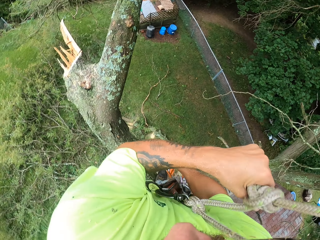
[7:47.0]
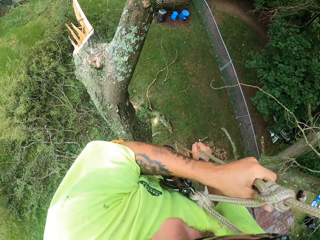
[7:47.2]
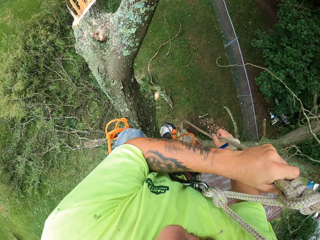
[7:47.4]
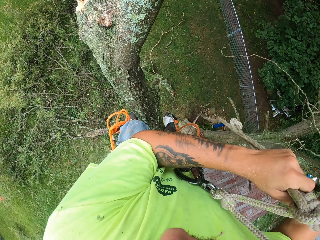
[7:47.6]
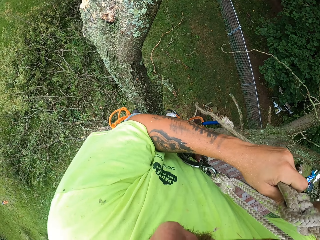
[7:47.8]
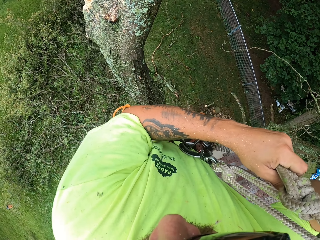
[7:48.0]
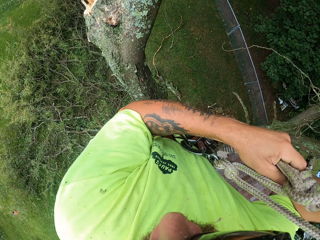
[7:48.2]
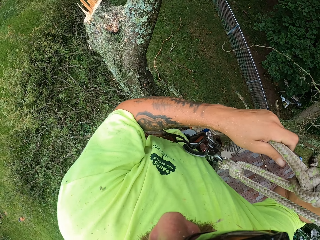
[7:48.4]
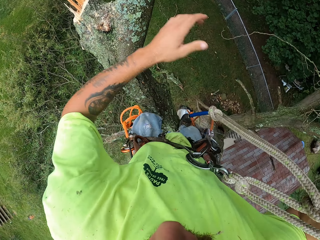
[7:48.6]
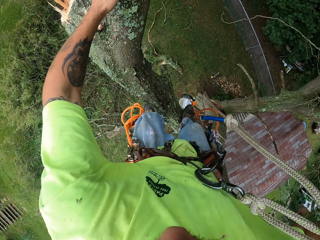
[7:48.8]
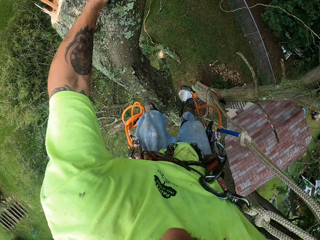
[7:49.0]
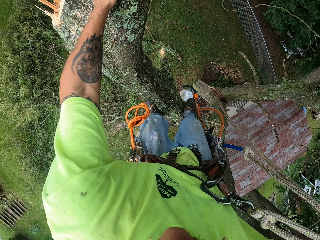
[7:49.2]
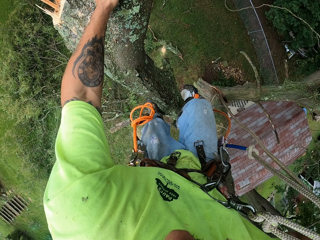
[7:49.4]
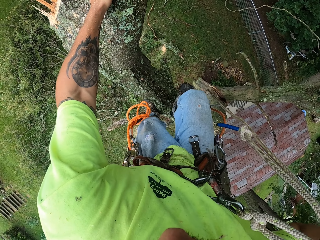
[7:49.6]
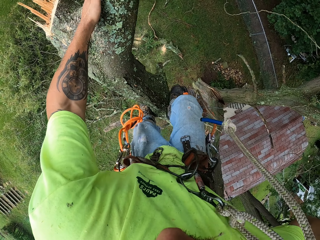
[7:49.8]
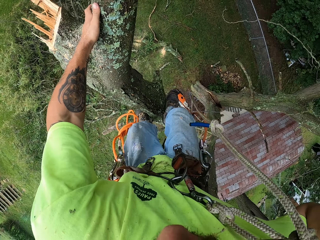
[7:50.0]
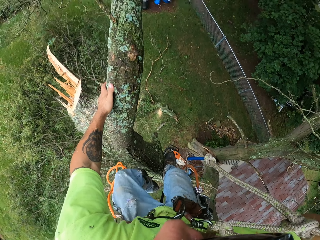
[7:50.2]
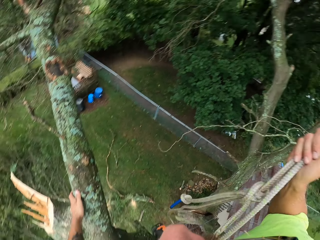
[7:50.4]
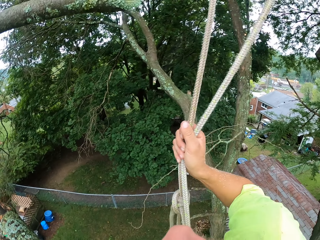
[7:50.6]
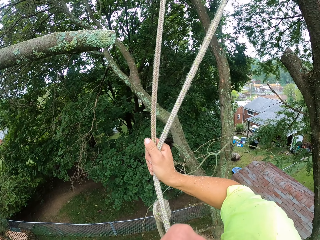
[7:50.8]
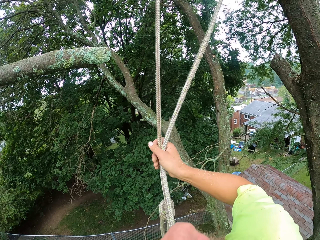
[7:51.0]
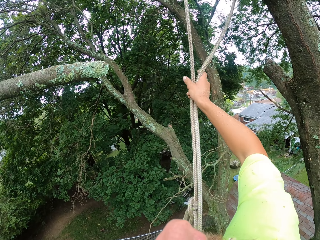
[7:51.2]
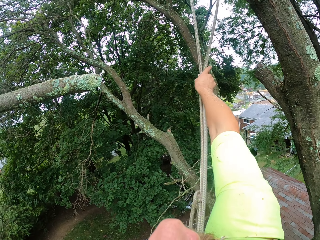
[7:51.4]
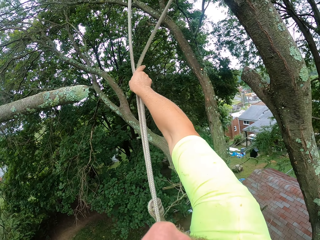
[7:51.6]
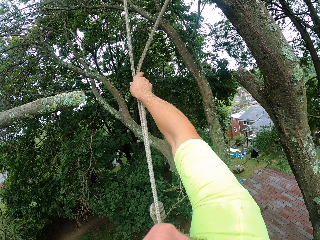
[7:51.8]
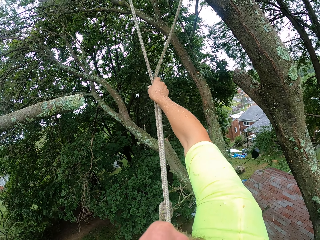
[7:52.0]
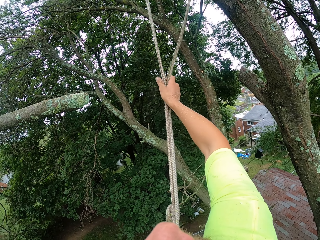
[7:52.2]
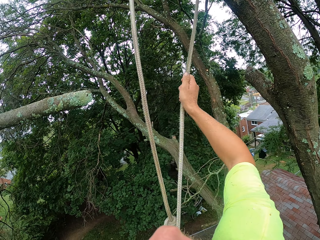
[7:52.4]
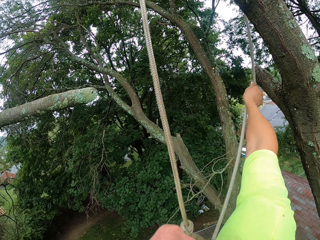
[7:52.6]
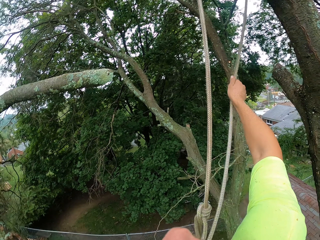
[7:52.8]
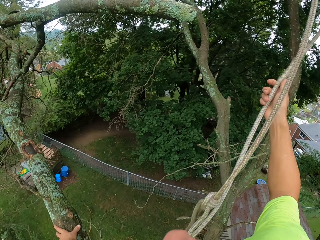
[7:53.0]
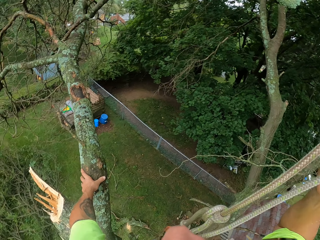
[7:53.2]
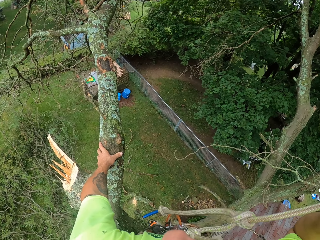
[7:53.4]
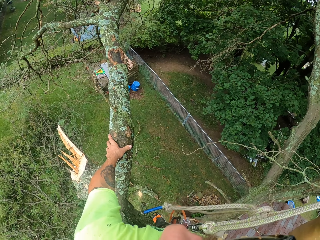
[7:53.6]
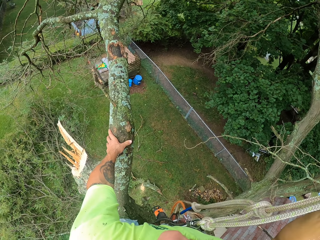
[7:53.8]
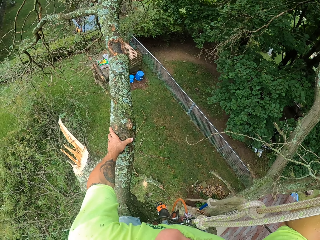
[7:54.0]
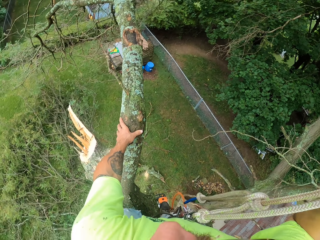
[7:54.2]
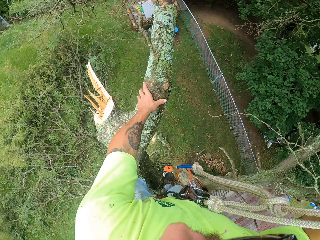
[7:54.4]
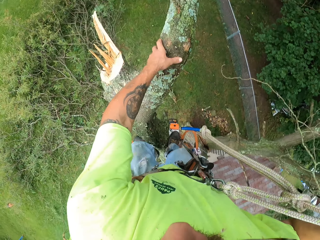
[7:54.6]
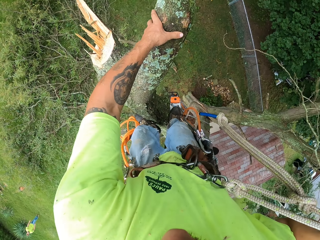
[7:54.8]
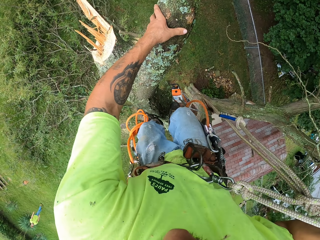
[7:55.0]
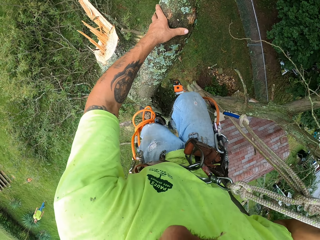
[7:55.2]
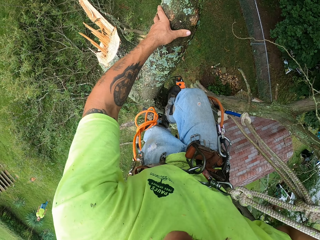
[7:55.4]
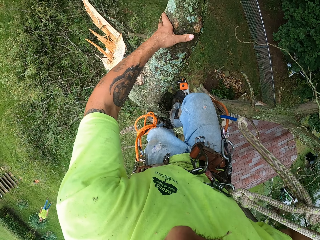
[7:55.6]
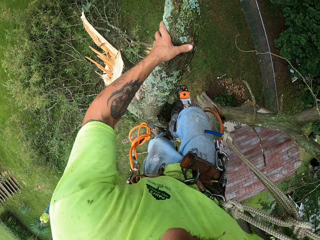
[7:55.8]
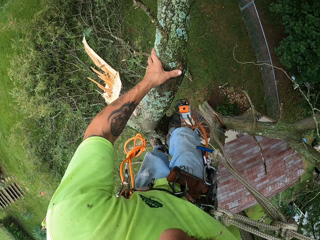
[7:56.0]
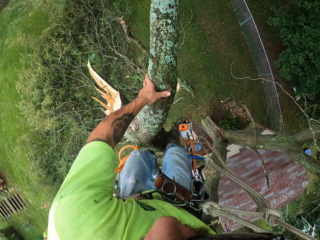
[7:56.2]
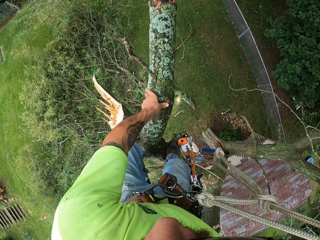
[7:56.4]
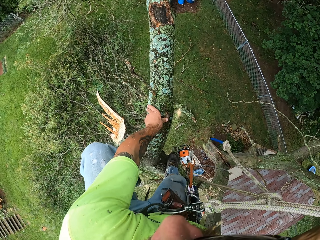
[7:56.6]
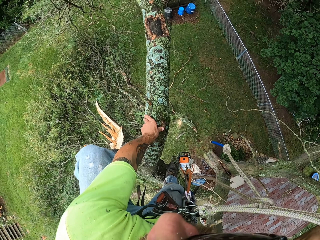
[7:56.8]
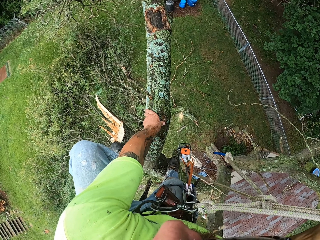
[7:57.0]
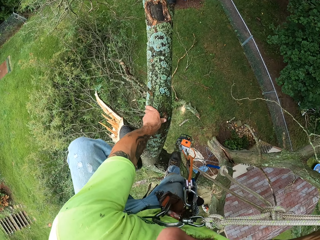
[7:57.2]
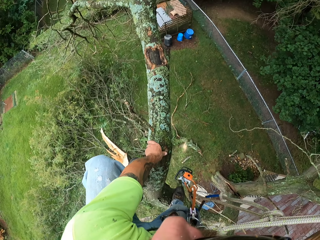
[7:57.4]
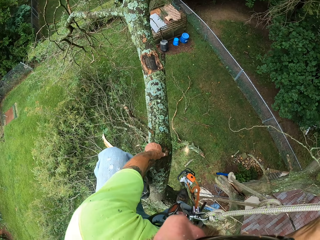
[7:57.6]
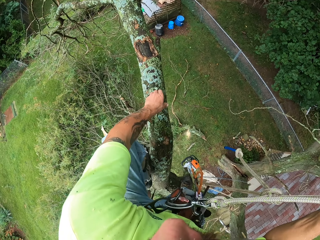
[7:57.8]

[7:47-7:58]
The camera wearer climbs up the tree. He stretches the rope with his right hand.

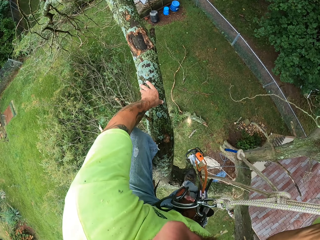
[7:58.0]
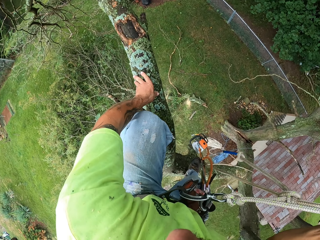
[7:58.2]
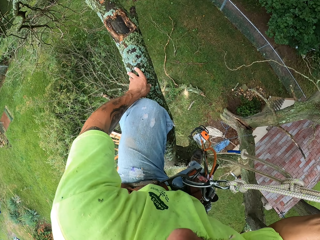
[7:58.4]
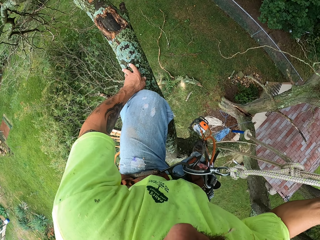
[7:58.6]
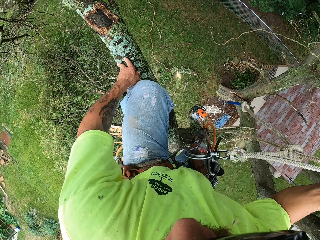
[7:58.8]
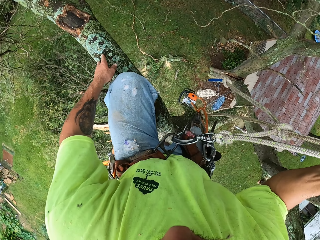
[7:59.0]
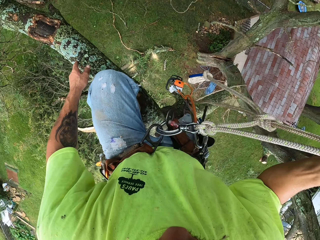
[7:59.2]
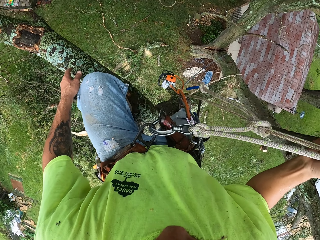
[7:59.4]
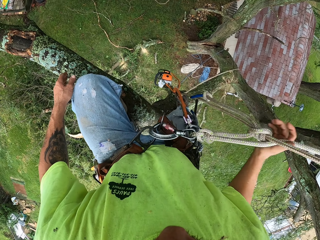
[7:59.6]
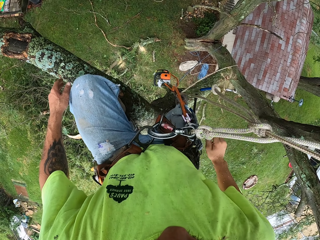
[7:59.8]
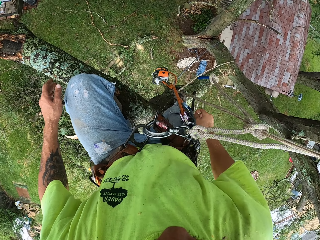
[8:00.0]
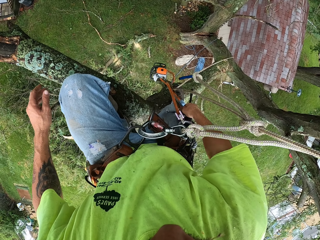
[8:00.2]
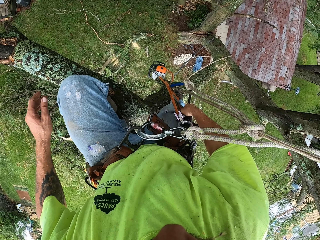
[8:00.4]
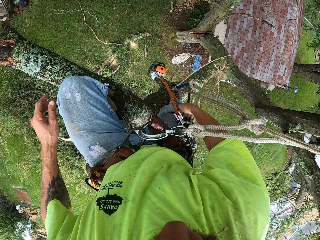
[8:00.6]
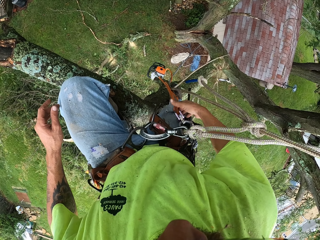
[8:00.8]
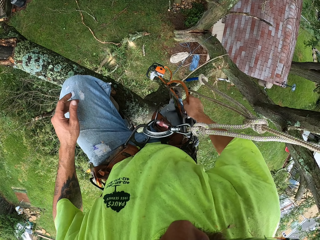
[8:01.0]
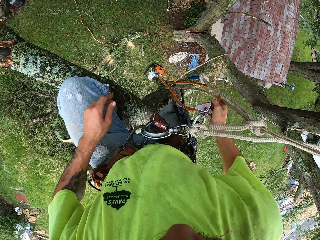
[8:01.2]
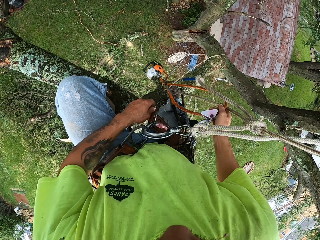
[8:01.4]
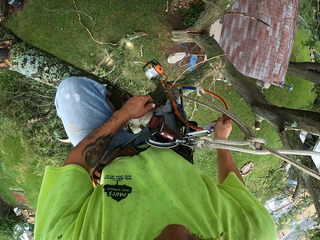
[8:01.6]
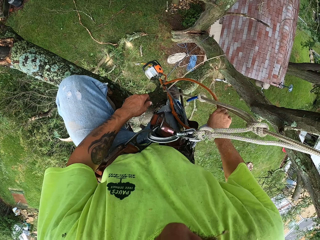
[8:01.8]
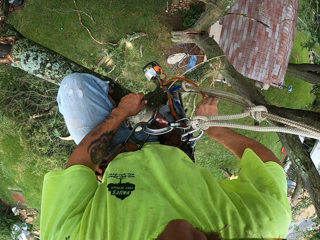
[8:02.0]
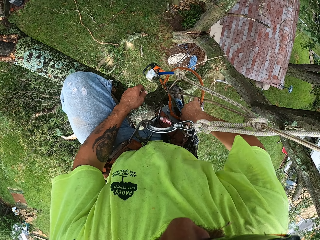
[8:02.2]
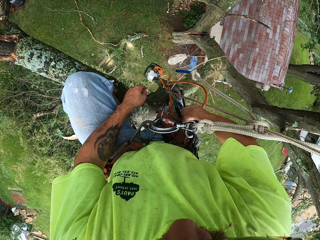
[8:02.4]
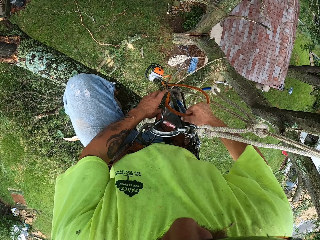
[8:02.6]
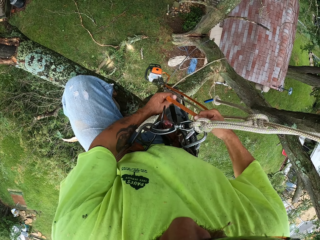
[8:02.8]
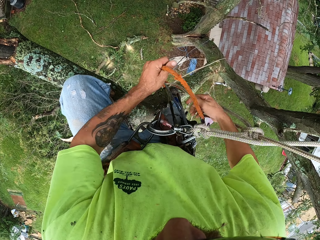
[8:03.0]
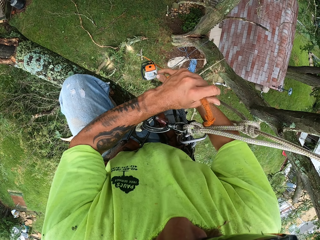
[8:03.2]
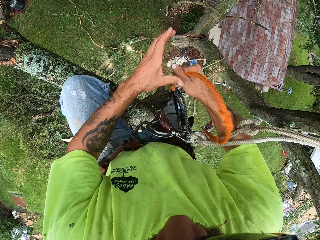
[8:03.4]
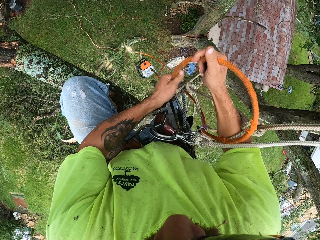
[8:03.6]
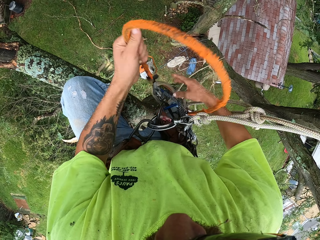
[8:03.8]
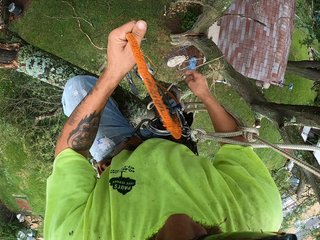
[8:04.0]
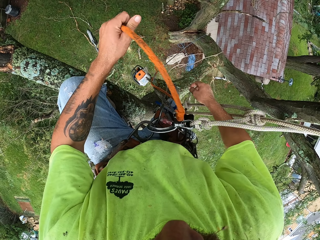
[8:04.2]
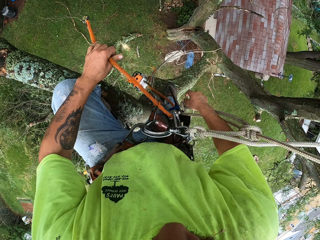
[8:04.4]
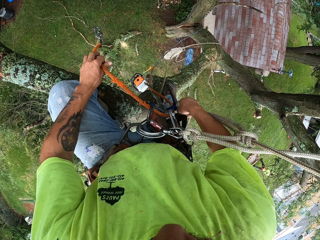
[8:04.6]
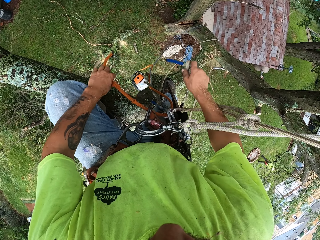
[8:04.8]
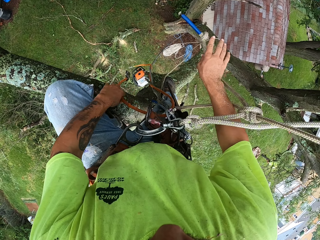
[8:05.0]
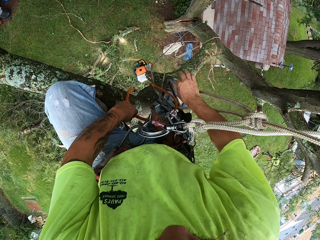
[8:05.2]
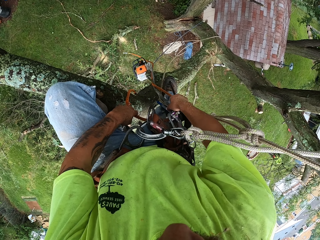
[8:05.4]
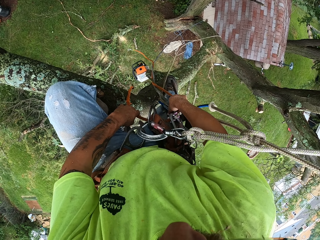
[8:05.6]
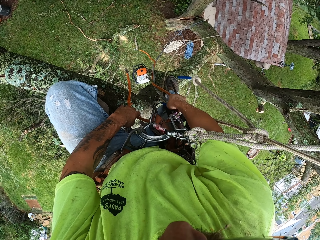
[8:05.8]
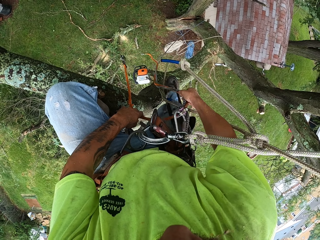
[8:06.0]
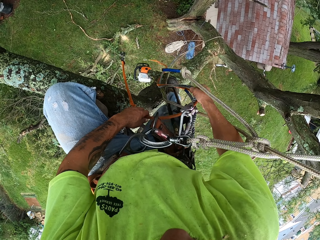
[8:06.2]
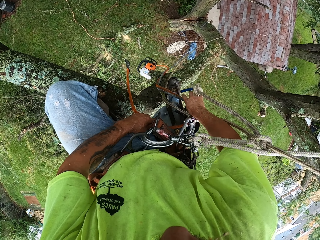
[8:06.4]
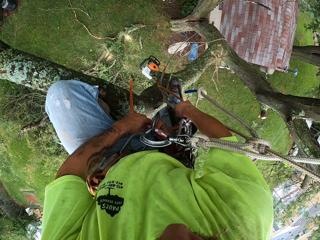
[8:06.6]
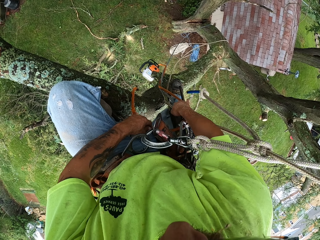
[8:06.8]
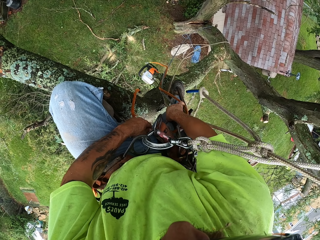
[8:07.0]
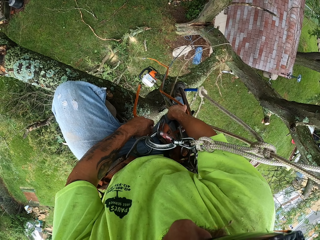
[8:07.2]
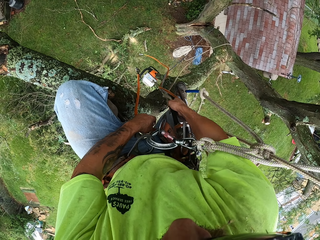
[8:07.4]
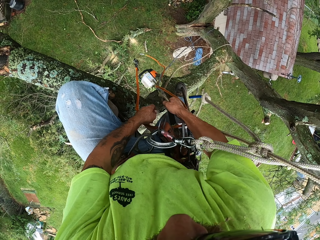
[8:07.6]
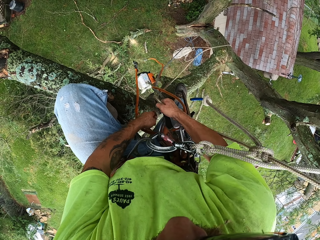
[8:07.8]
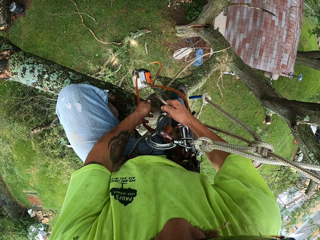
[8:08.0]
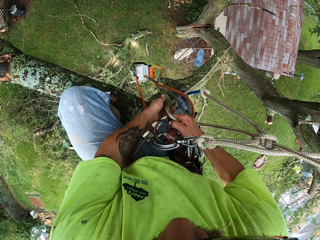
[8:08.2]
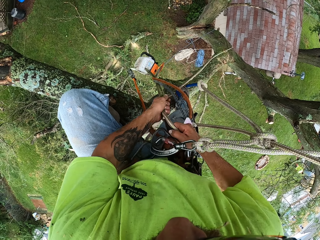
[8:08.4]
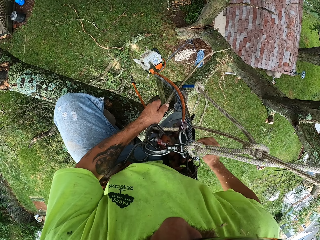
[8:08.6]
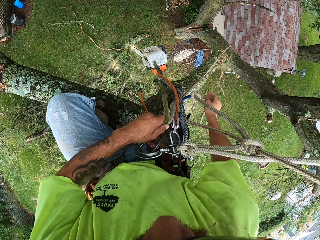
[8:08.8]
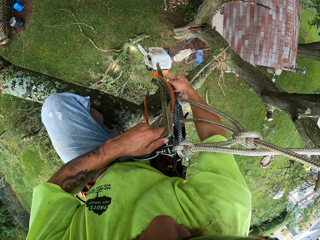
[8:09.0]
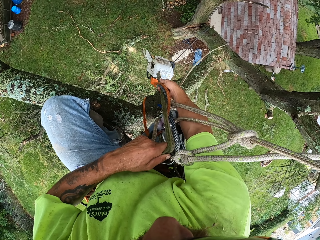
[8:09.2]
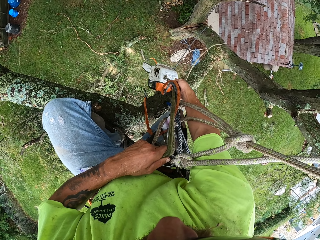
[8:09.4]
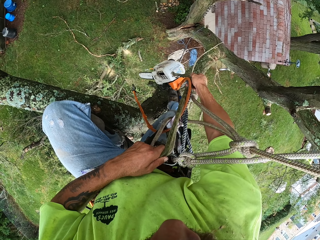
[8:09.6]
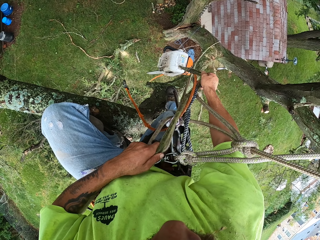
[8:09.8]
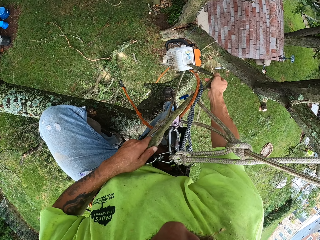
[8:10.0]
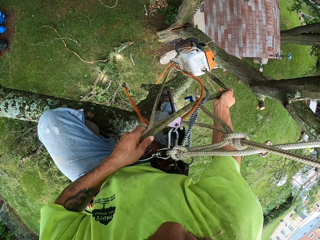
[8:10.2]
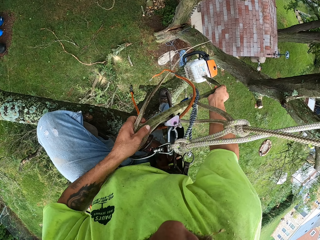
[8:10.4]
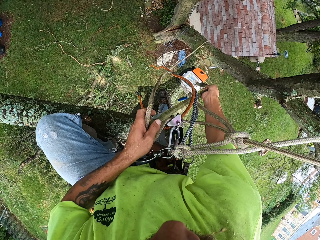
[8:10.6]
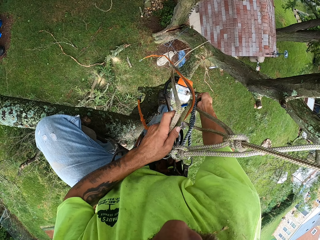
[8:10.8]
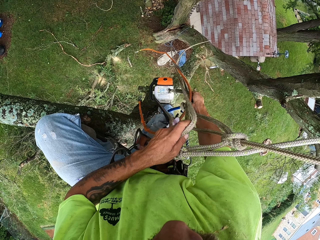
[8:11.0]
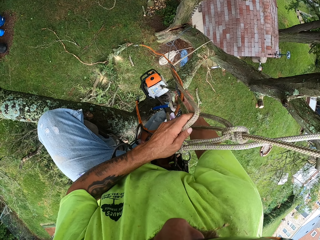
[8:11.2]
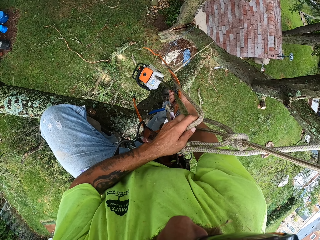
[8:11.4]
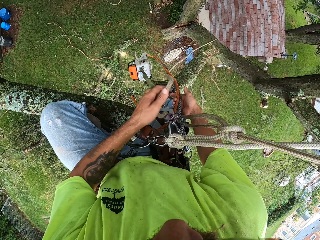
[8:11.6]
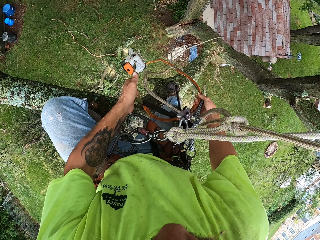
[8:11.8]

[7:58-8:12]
The camera wearer grabs the orange rope with his right hand. He pulls out the orange rope with both hands. He raises the rope with his right hand. He grabs the green rope with his right hand. He pulls up the chainsaw with the green rope in his hands.
